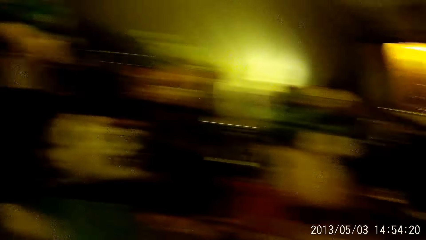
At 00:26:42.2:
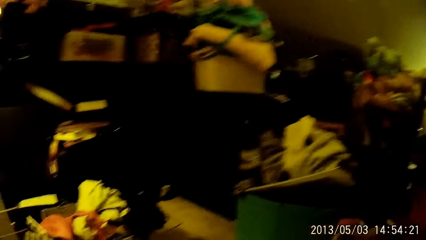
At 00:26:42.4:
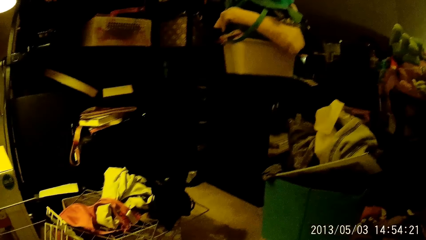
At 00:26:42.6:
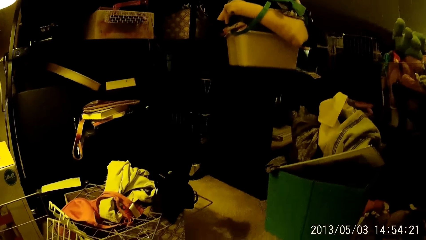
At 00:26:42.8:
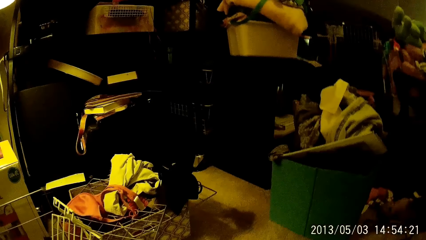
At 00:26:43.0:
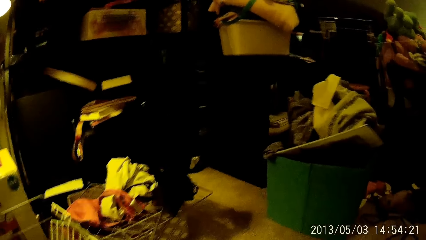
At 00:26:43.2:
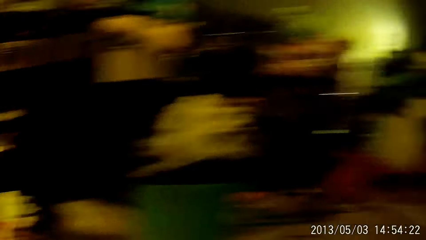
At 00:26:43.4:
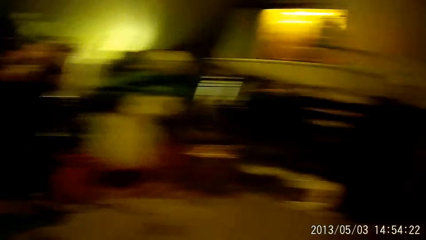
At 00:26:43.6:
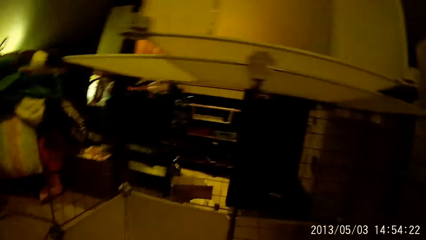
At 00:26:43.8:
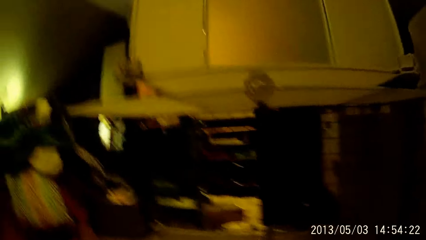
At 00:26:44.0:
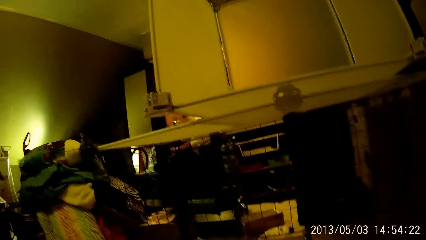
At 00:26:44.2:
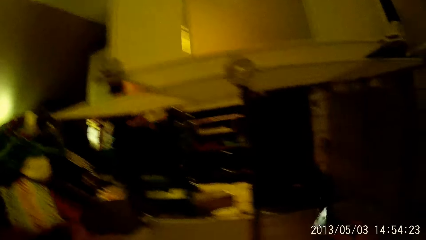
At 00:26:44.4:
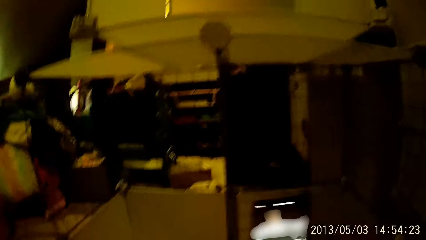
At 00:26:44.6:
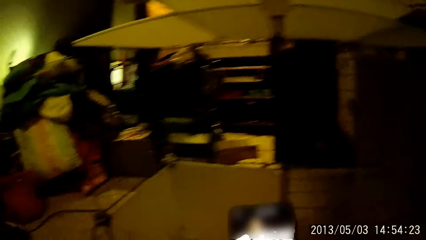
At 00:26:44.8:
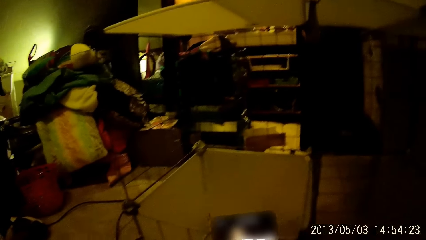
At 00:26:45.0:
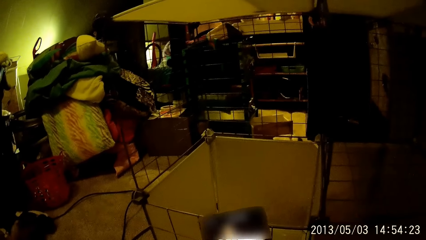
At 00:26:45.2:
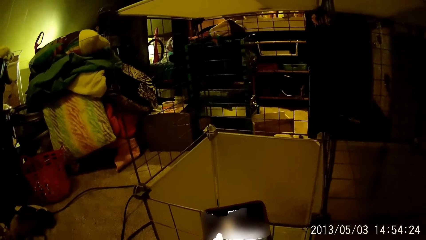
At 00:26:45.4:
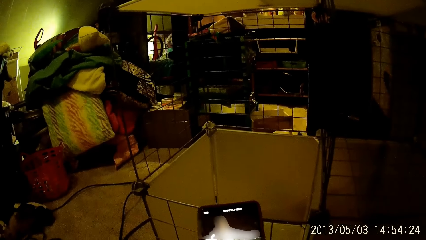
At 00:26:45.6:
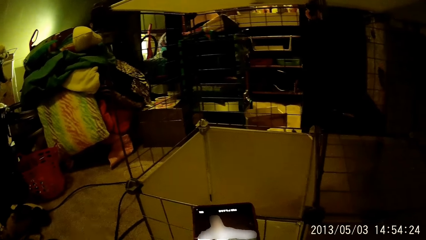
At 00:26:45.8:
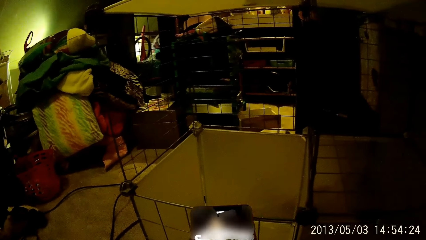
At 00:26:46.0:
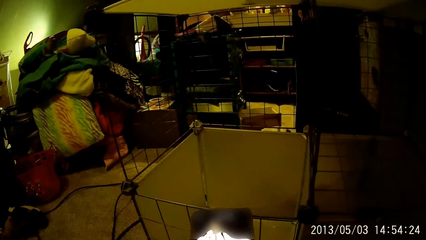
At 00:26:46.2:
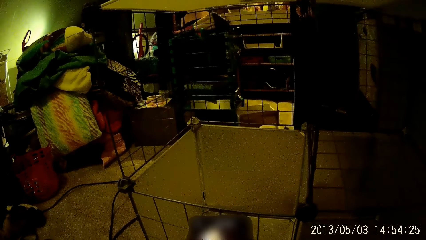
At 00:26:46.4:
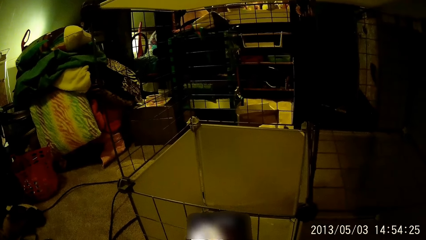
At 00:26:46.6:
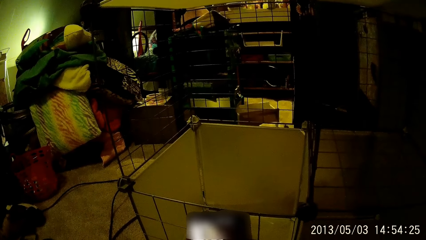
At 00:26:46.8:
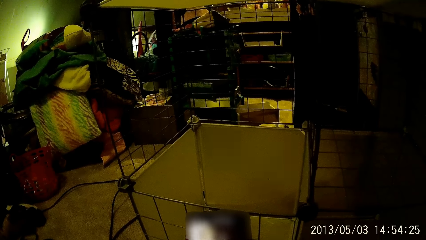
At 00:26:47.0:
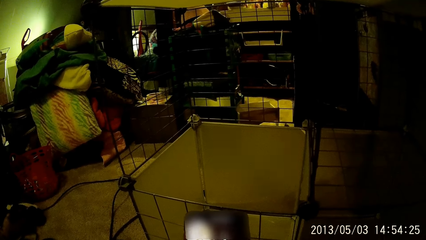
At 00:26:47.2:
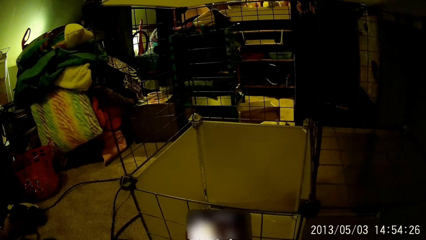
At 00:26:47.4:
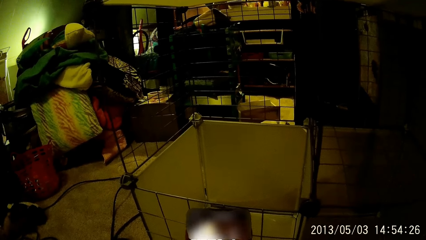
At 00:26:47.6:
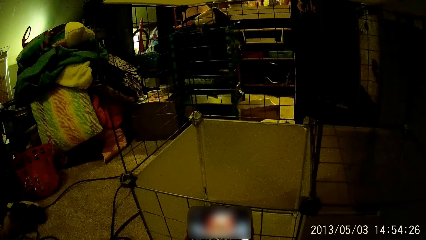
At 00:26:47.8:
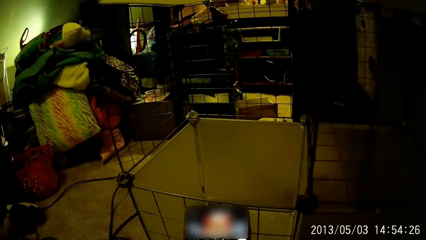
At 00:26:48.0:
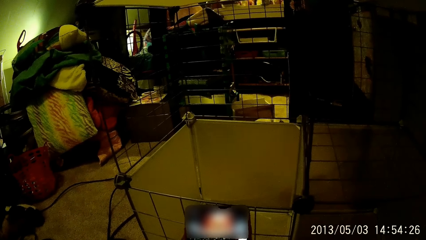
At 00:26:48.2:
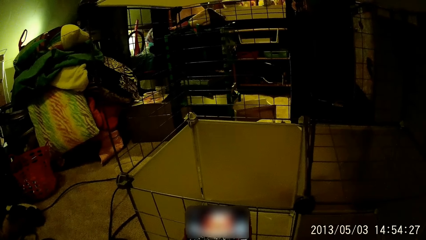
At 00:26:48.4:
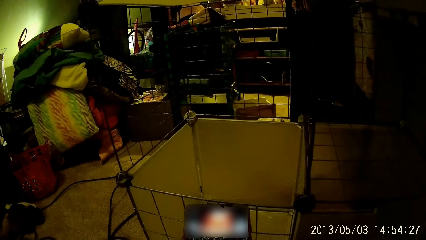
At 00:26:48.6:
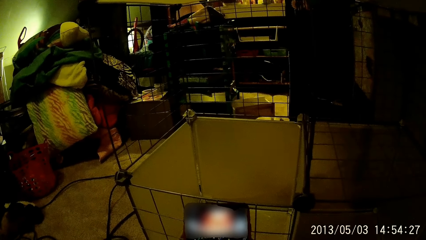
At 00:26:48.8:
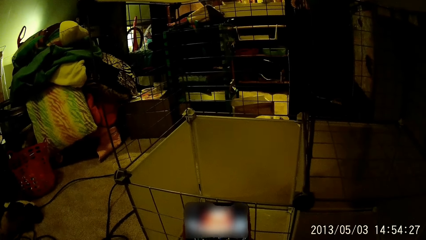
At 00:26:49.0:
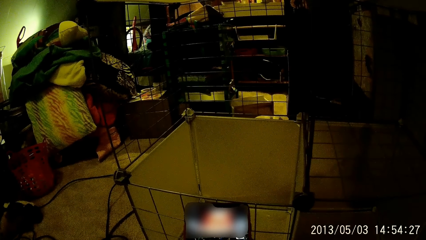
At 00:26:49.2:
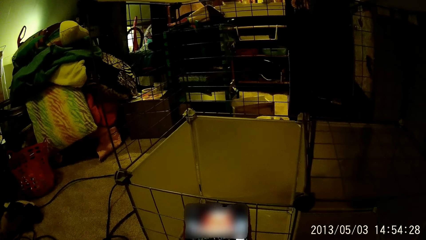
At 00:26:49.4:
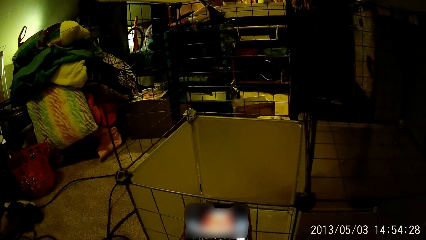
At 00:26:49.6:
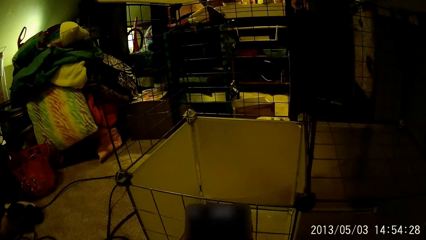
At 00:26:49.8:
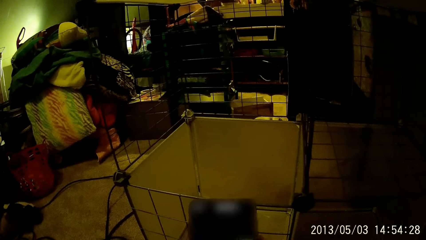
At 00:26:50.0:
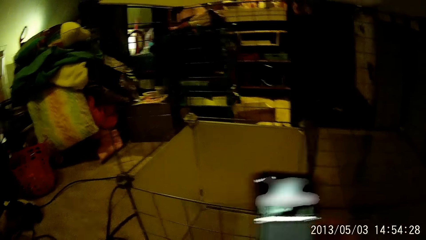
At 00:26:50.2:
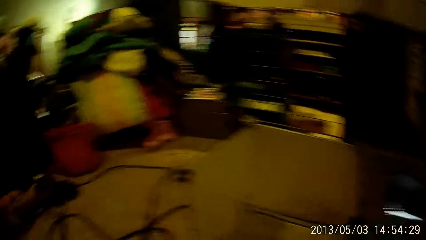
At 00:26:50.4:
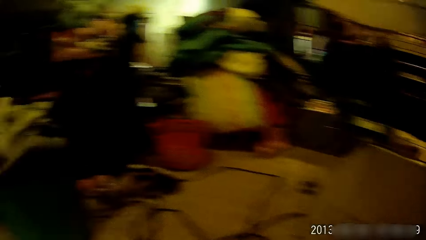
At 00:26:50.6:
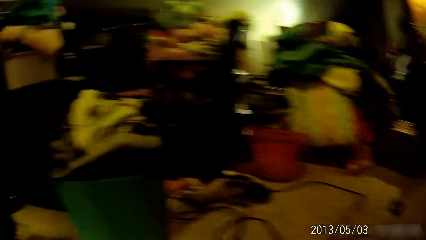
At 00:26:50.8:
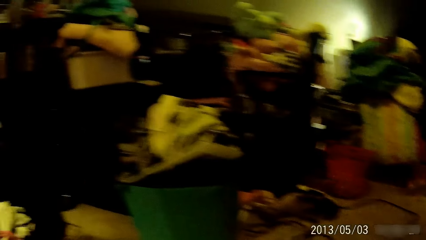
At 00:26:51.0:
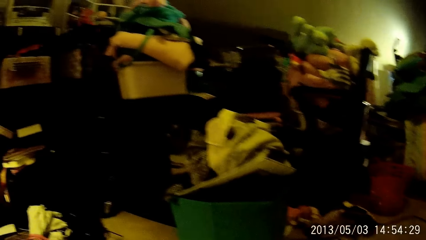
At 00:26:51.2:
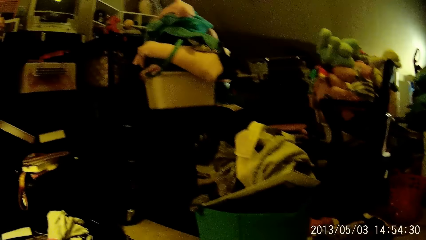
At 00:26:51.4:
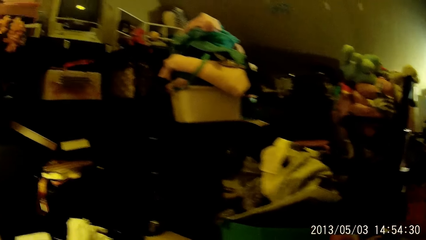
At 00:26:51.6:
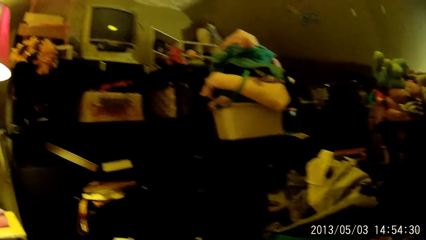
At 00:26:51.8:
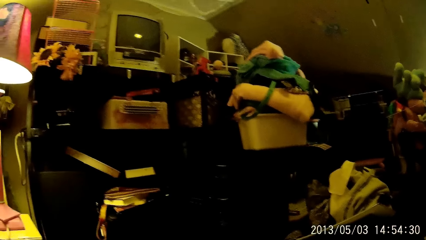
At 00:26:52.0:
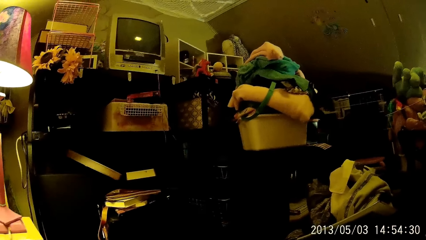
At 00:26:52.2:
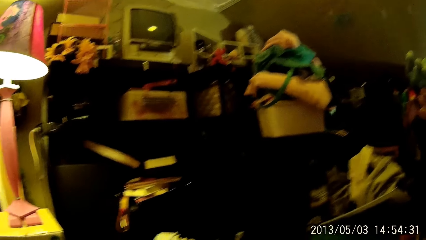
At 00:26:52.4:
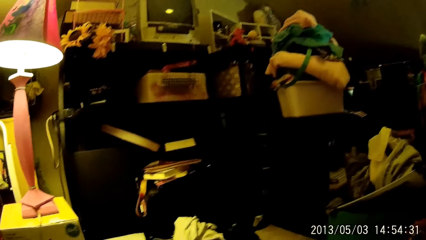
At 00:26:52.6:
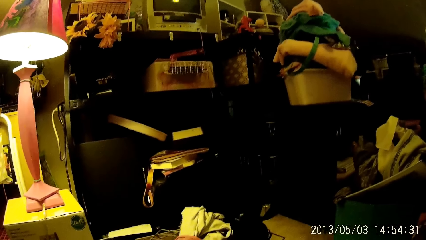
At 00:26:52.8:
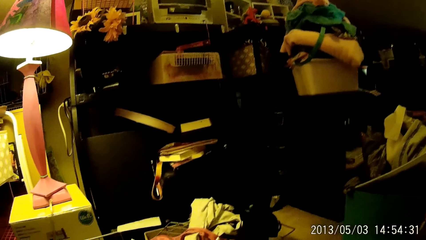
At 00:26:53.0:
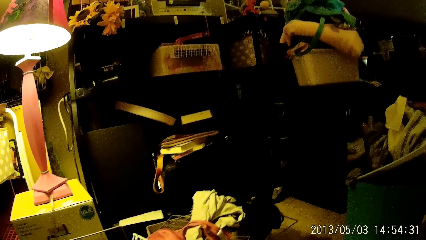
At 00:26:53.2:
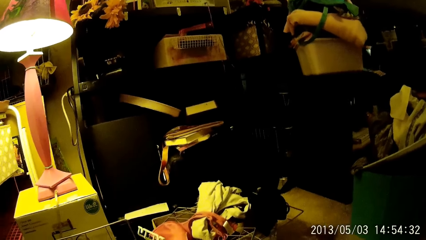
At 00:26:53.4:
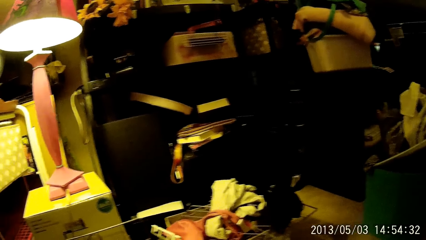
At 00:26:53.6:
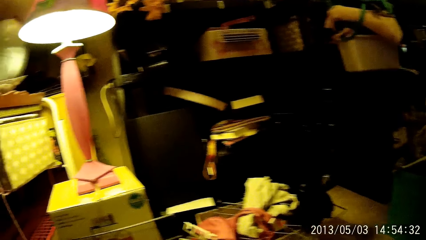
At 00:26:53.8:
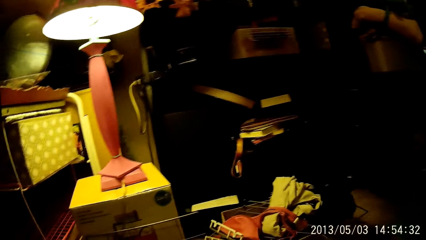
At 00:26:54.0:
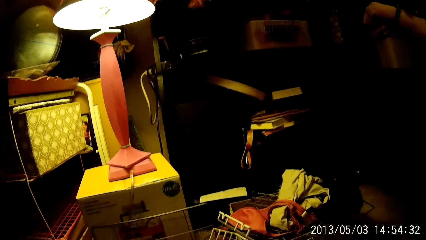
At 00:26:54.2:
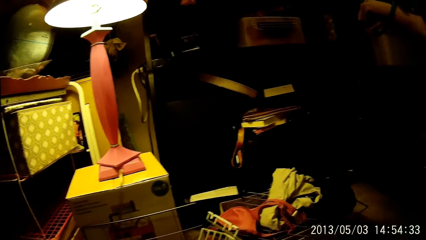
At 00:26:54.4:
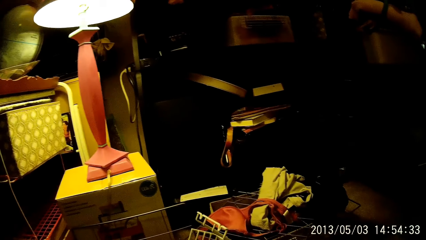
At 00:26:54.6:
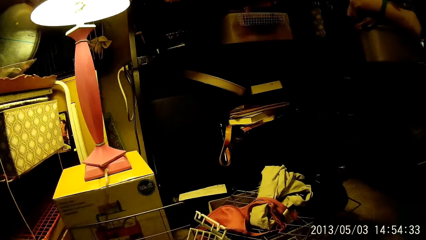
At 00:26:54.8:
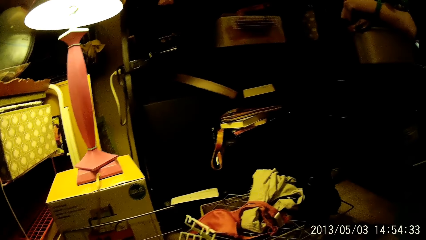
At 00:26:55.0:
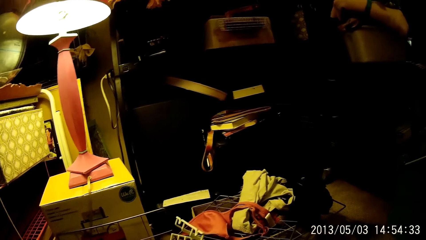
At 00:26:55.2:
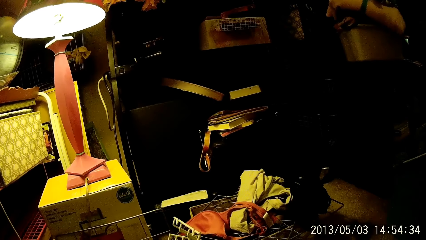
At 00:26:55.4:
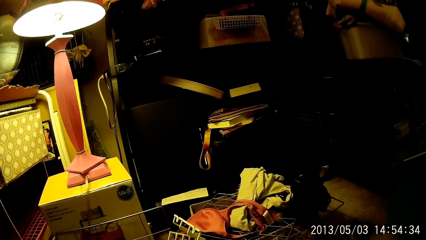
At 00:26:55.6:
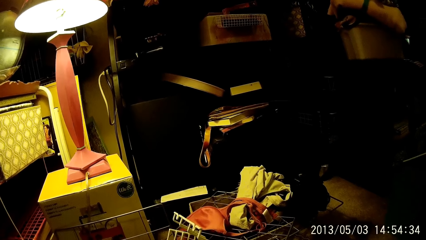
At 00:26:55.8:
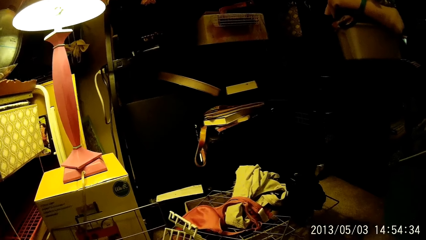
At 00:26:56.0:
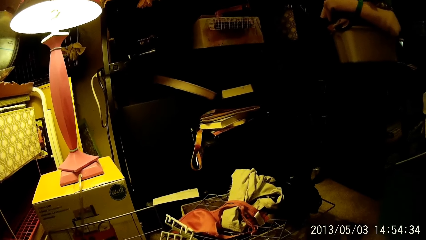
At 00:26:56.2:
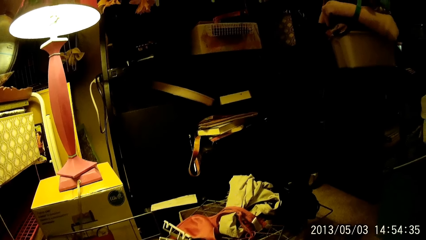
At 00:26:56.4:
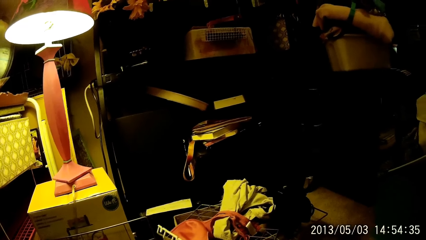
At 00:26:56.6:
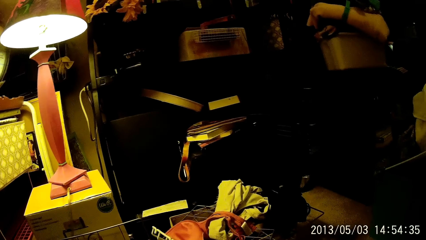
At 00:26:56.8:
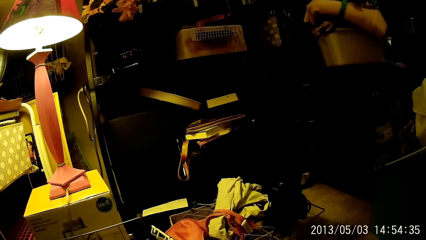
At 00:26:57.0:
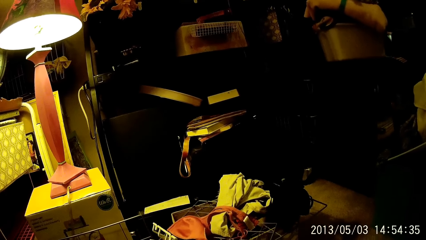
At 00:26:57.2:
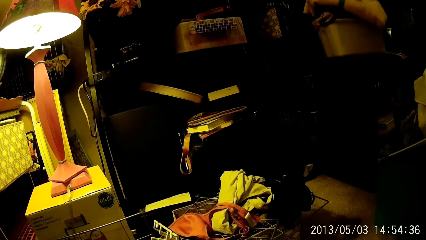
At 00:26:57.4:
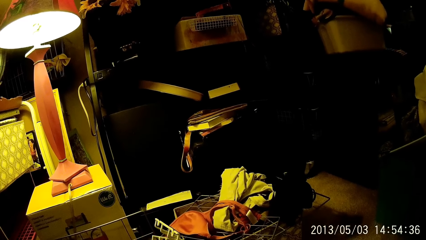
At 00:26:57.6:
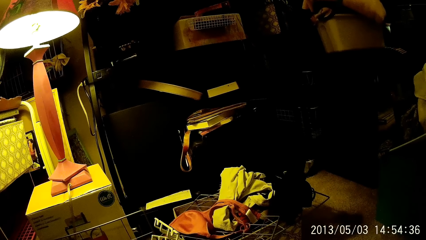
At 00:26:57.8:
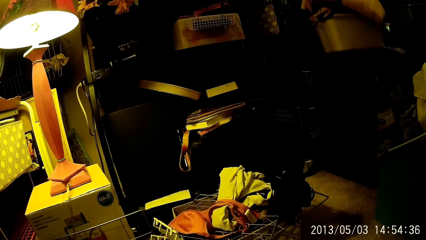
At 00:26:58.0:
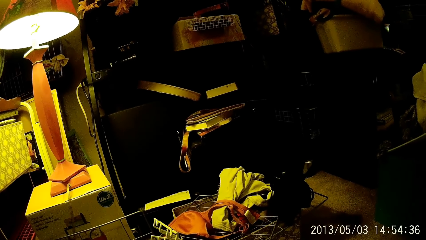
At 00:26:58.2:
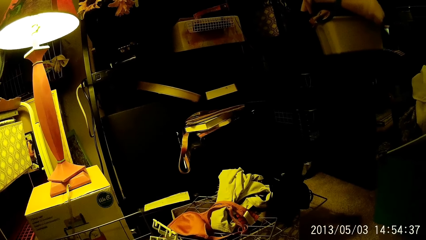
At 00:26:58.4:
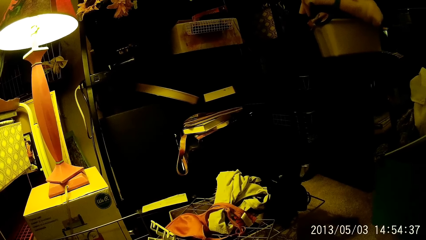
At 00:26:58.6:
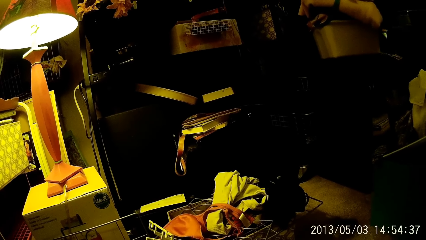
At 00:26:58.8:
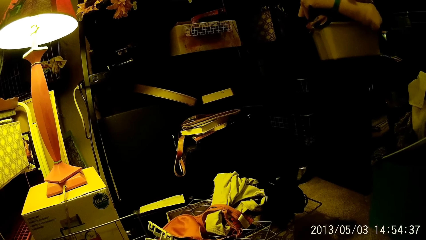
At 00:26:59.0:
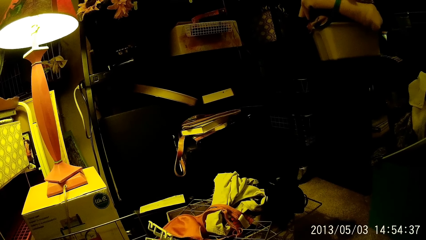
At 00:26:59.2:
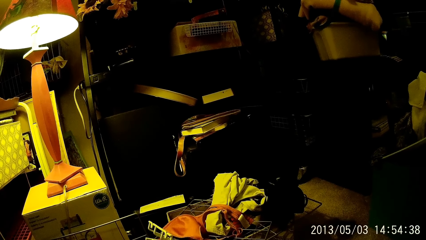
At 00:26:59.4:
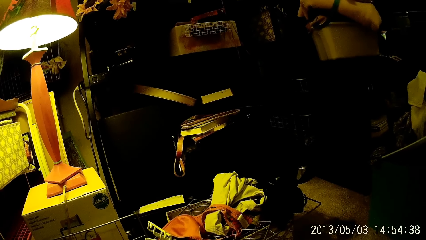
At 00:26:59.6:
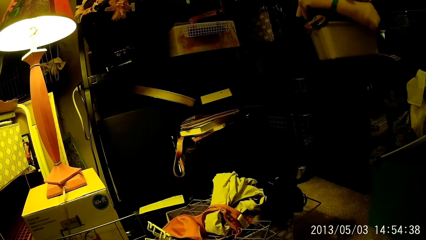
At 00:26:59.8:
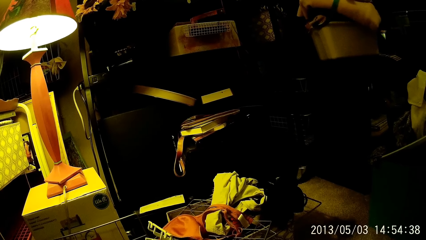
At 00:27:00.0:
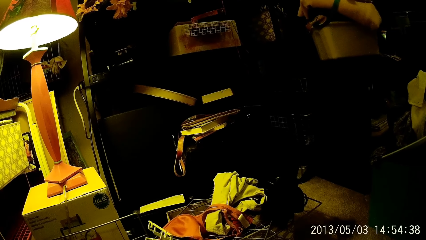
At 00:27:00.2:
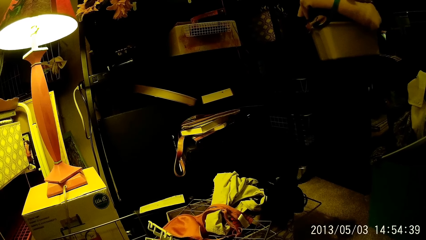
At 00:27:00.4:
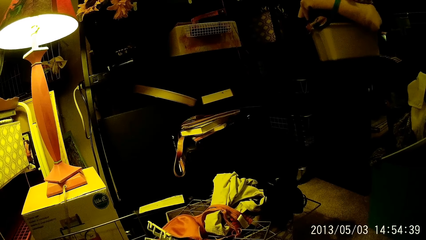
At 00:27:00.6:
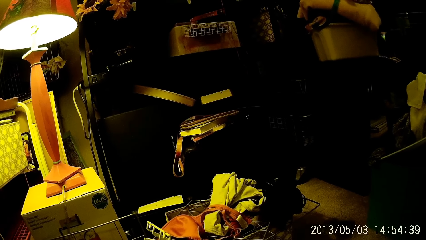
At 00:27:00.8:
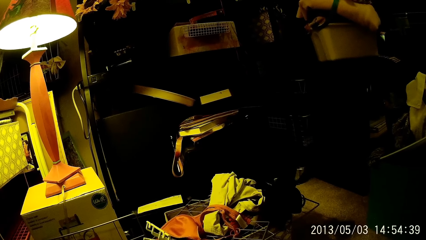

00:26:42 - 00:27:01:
The camera wearer scrolls through the mobile phone with his right hand. He stares at the table lamp.
